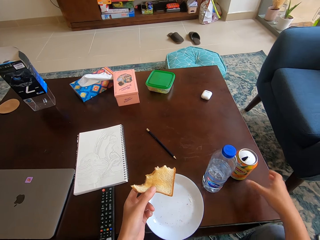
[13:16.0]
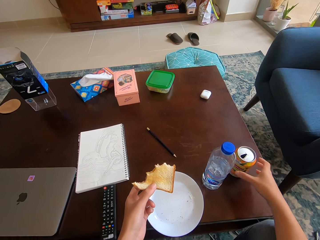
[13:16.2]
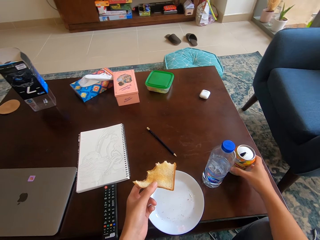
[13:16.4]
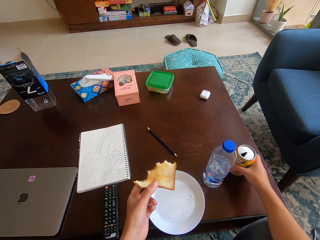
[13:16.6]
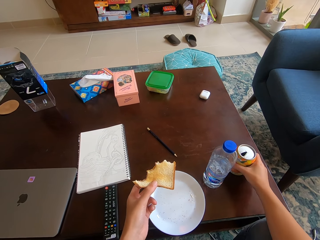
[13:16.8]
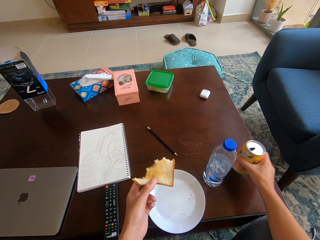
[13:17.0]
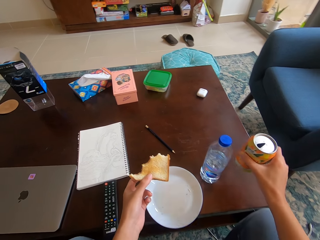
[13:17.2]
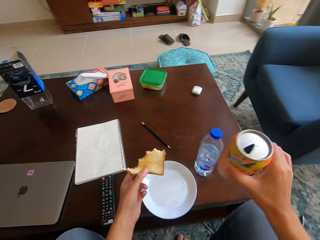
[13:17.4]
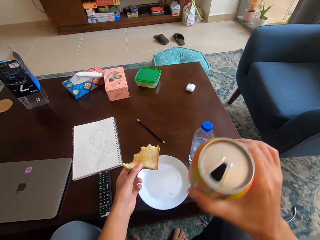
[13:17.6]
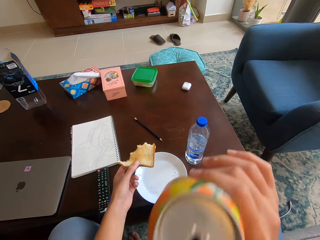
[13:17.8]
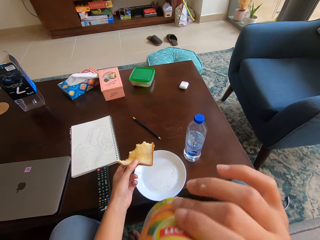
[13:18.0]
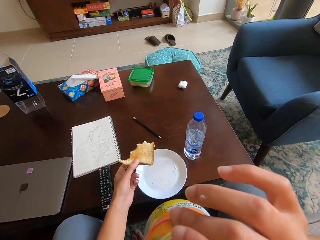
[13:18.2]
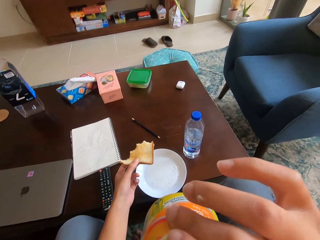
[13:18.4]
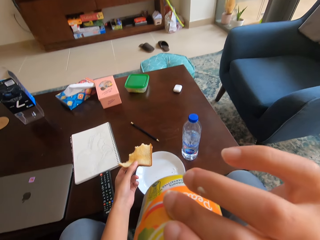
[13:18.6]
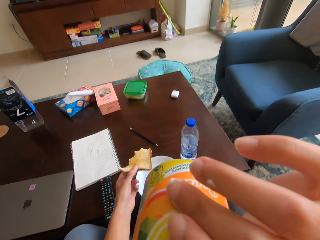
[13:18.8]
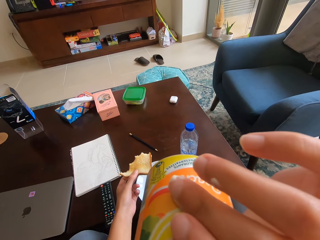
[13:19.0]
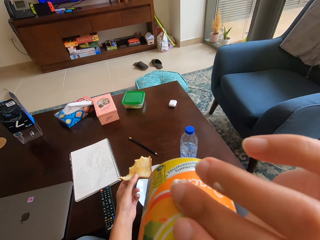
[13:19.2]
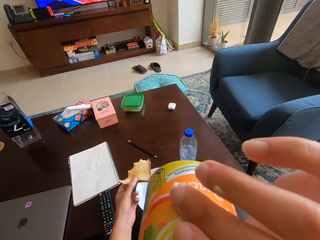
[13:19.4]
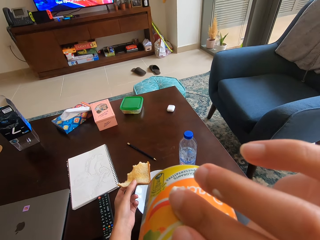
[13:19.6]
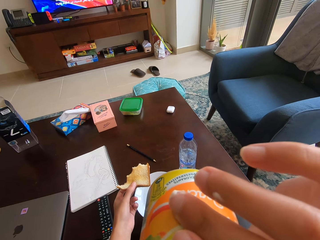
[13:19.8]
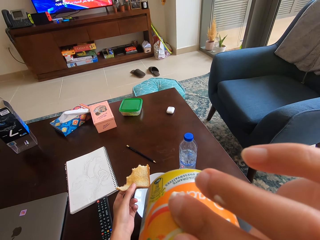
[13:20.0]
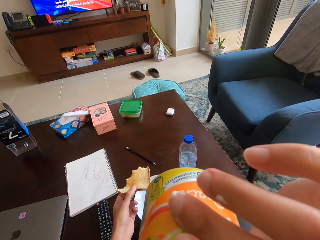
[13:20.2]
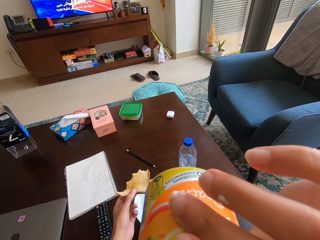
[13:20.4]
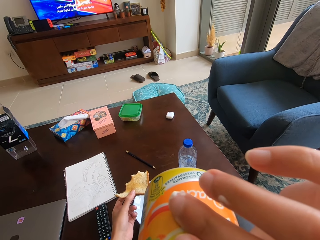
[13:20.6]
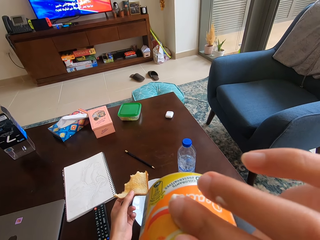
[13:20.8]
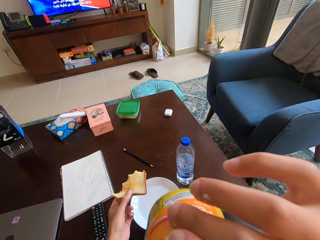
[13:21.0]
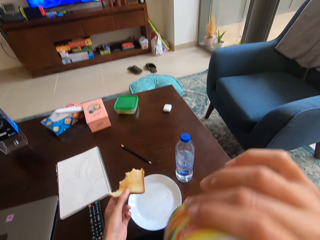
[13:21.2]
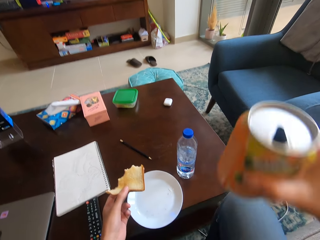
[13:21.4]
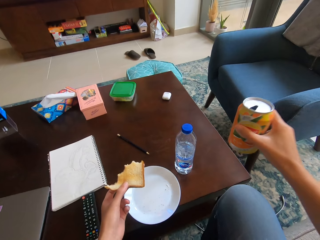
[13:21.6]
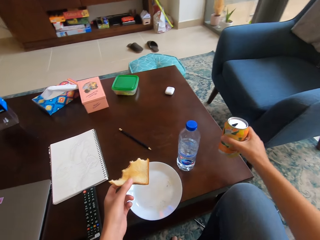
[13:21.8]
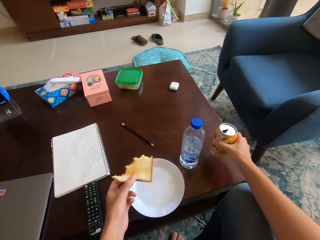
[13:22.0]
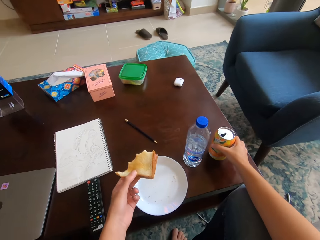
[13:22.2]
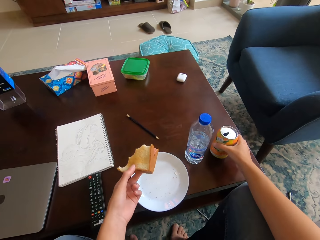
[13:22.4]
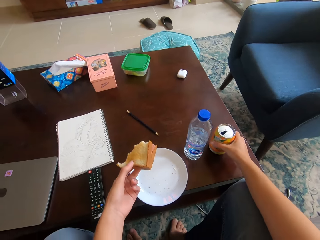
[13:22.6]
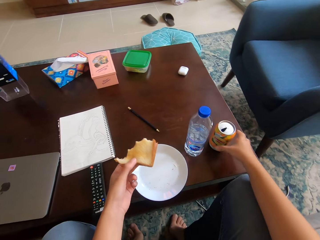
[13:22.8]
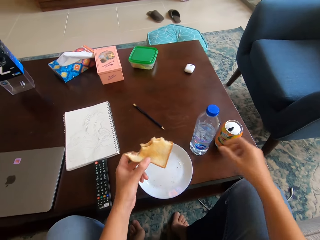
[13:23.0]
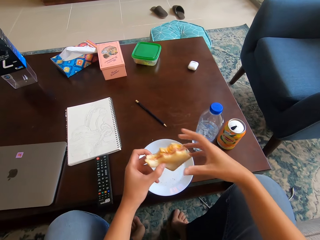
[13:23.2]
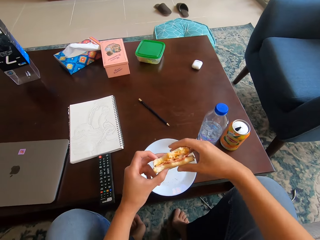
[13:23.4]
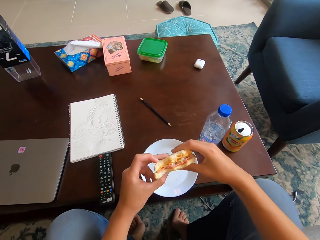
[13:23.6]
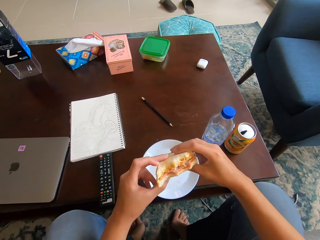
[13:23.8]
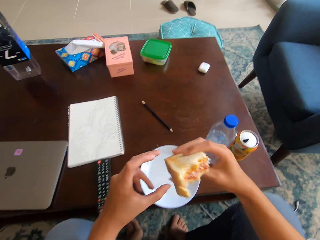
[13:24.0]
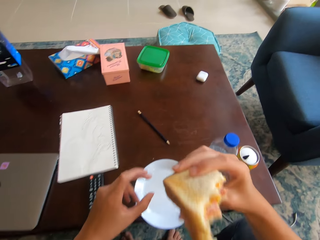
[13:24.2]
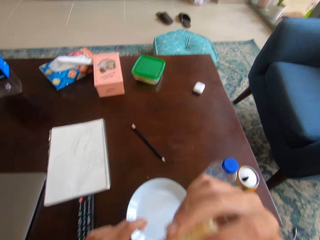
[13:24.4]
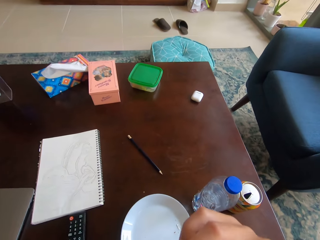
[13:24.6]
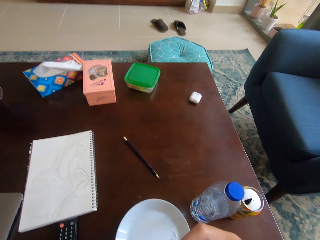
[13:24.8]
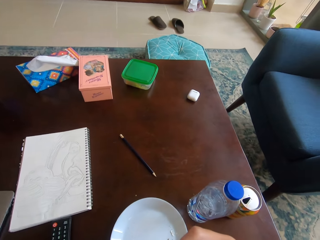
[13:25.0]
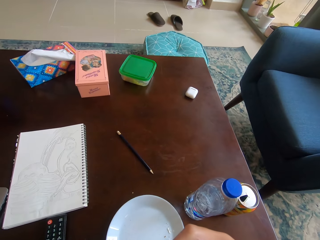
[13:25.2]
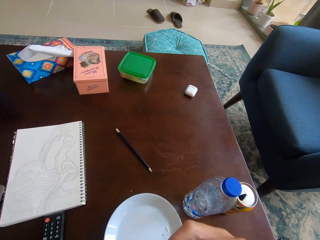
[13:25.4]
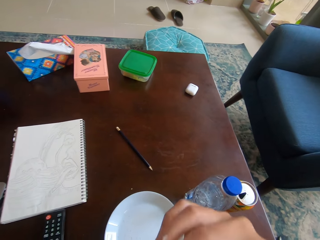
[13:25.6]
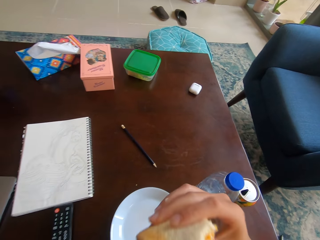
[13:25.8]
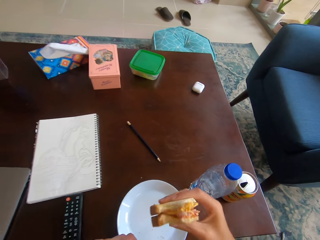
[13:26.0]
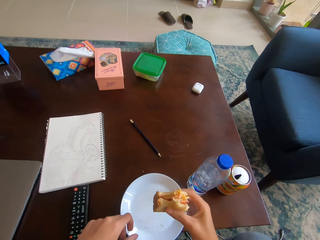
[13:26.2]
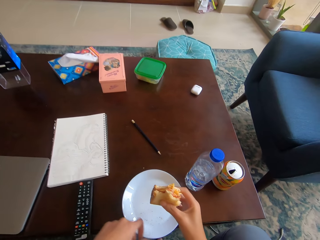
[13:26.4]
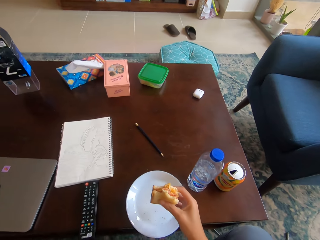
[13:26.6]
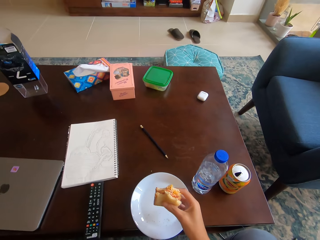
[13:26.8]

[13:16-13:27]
The camera wearer picks up the canned drink or bottle on the table with his right hand. He lifts the canned drink towards his mouth with his right hand. He sips a drink from the bottle. He holds the canned drink on his mouth with his right hand. He puts the canned drink on the table with his right hand. He holds the sandwich with his hands. He lifts the sandwich towards his mouth with his right hand. He bites a piece of bread with the mouth.

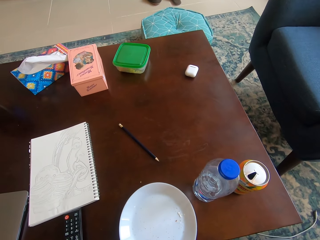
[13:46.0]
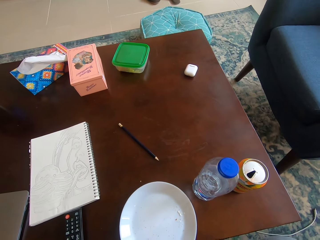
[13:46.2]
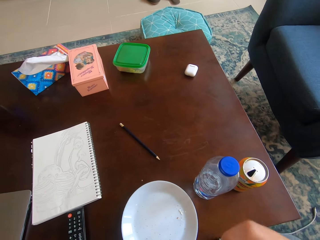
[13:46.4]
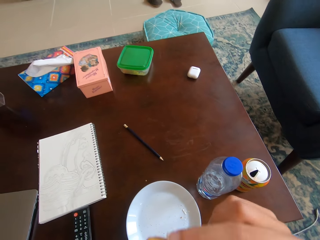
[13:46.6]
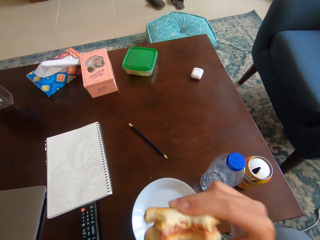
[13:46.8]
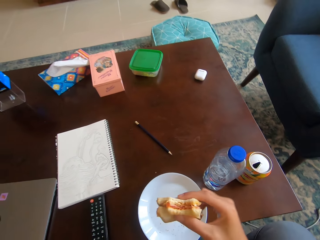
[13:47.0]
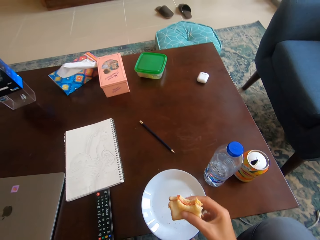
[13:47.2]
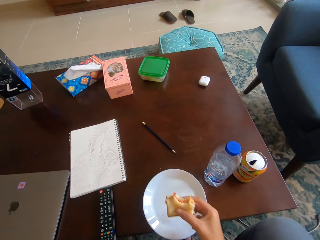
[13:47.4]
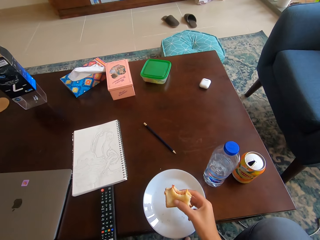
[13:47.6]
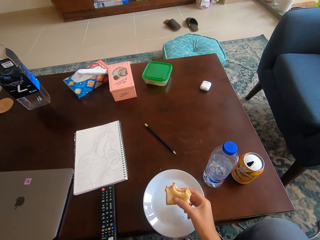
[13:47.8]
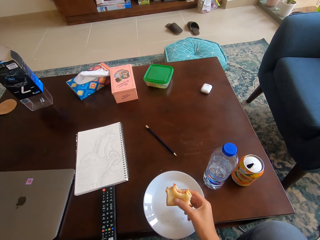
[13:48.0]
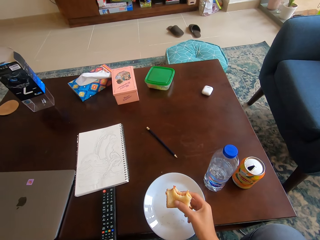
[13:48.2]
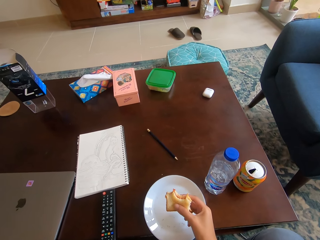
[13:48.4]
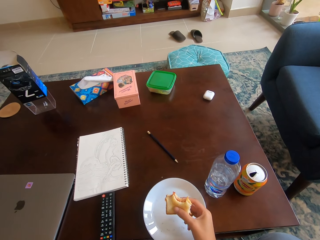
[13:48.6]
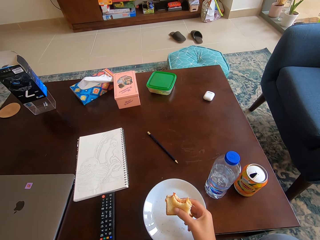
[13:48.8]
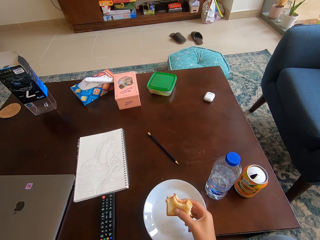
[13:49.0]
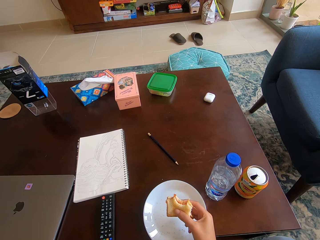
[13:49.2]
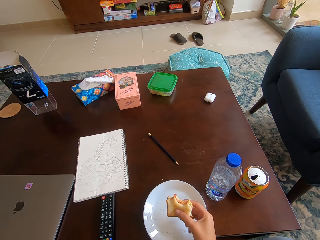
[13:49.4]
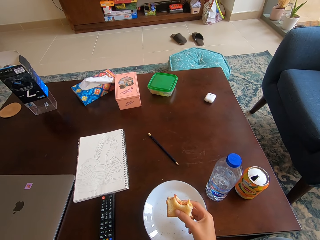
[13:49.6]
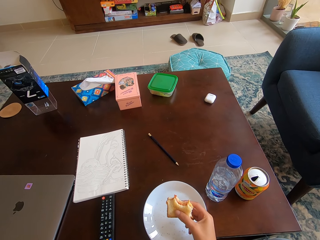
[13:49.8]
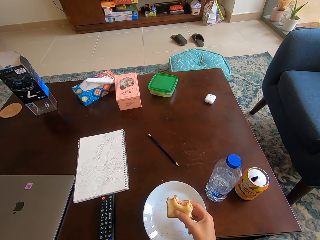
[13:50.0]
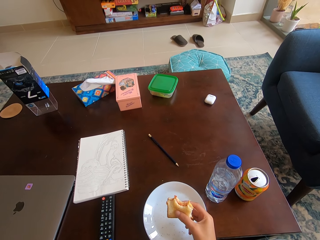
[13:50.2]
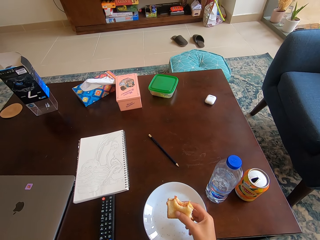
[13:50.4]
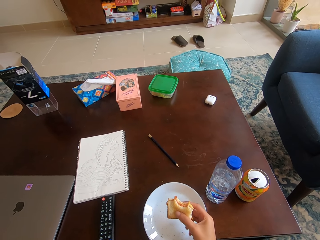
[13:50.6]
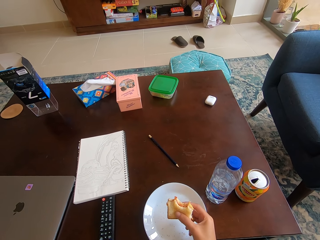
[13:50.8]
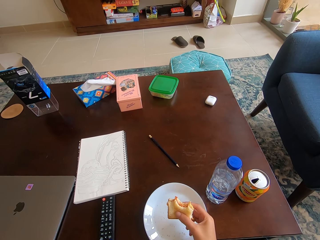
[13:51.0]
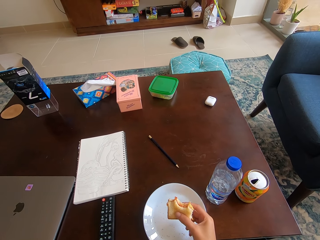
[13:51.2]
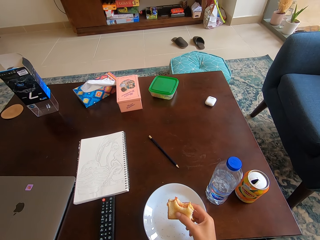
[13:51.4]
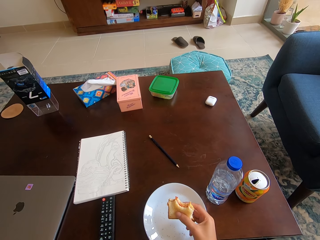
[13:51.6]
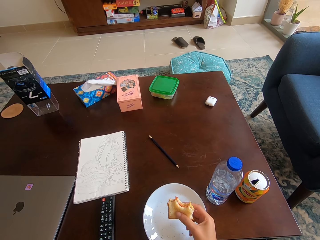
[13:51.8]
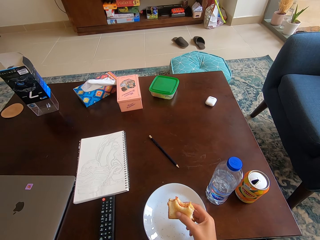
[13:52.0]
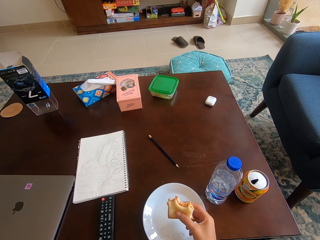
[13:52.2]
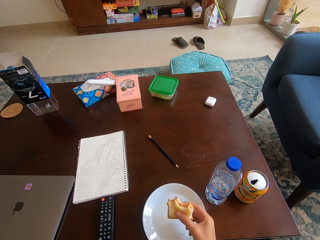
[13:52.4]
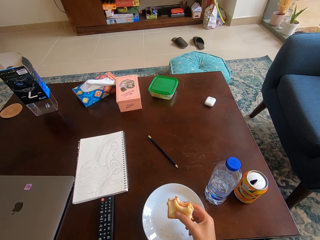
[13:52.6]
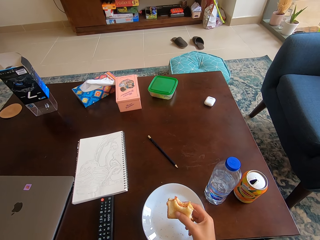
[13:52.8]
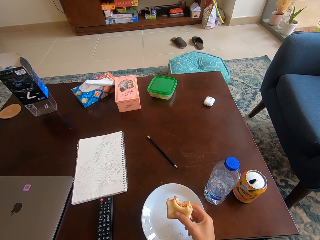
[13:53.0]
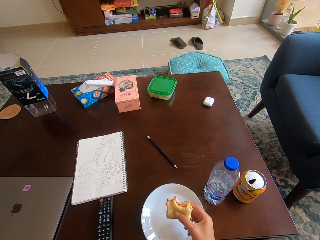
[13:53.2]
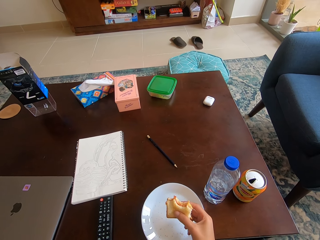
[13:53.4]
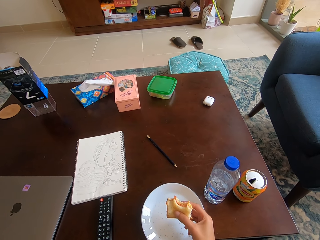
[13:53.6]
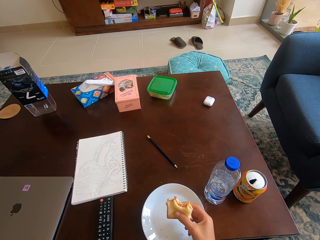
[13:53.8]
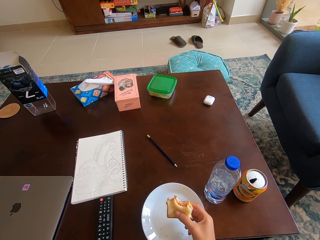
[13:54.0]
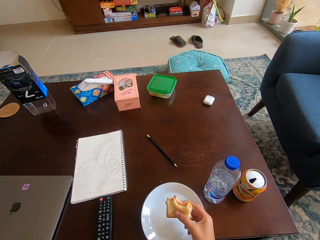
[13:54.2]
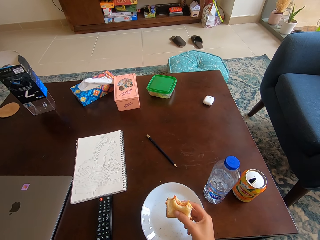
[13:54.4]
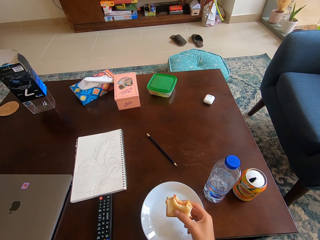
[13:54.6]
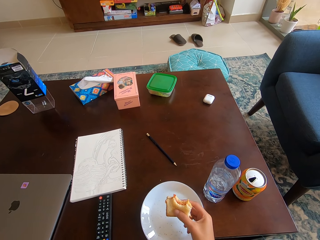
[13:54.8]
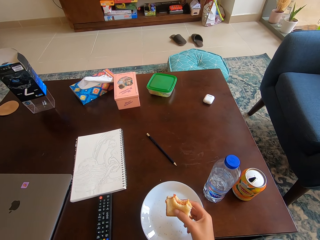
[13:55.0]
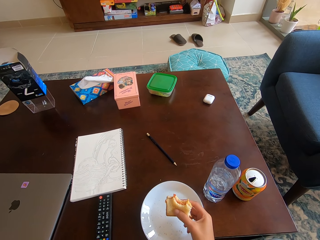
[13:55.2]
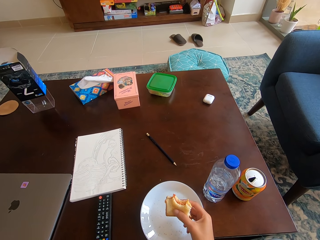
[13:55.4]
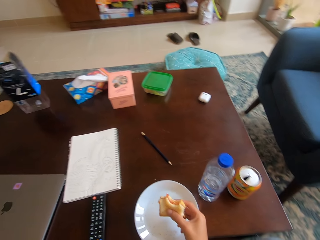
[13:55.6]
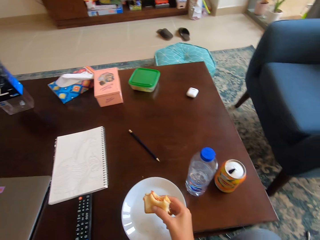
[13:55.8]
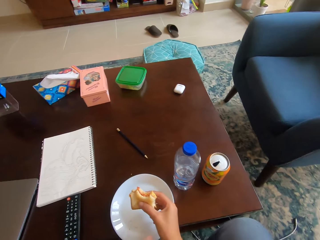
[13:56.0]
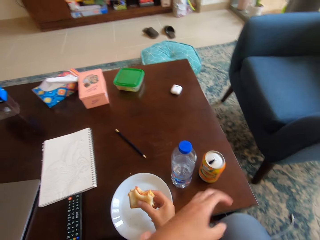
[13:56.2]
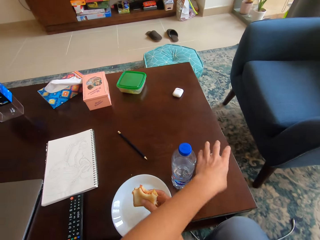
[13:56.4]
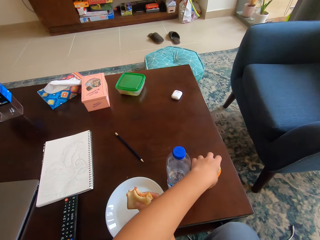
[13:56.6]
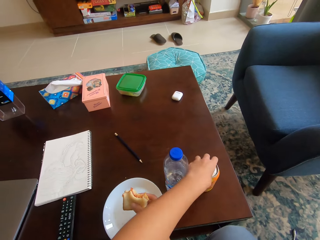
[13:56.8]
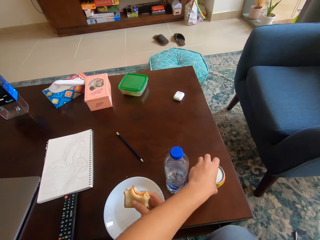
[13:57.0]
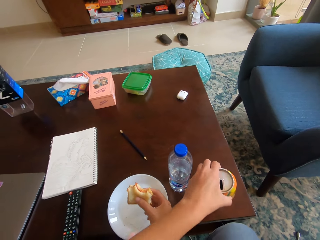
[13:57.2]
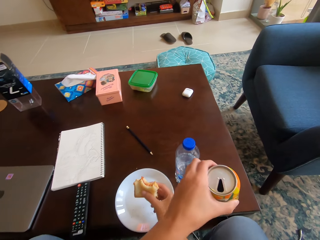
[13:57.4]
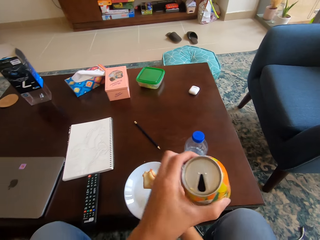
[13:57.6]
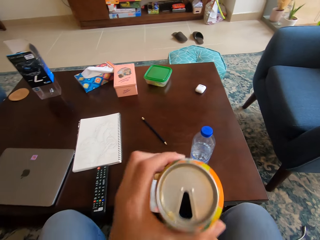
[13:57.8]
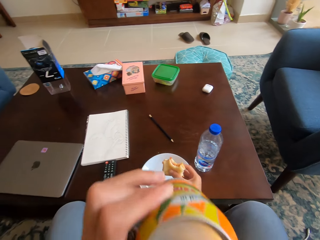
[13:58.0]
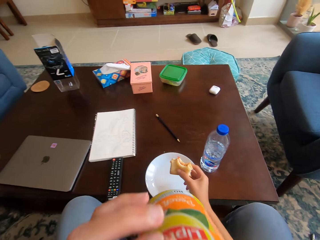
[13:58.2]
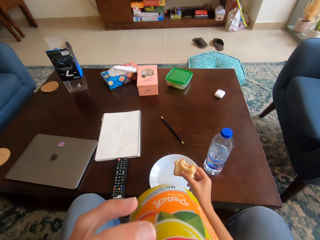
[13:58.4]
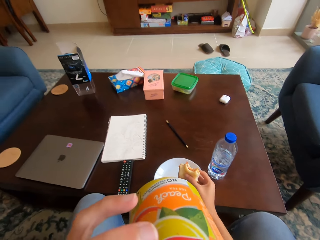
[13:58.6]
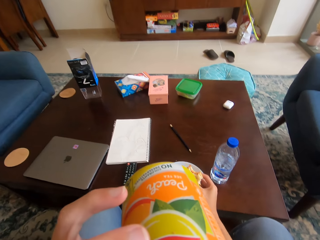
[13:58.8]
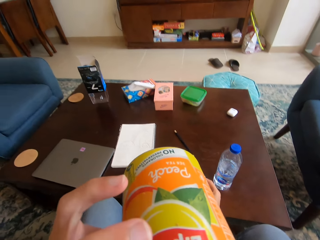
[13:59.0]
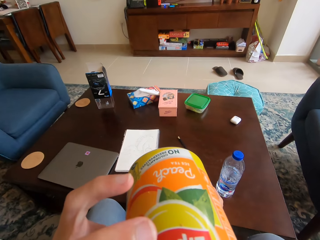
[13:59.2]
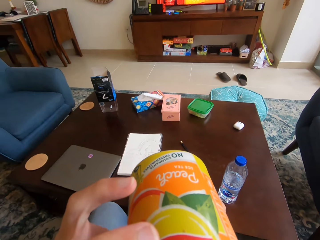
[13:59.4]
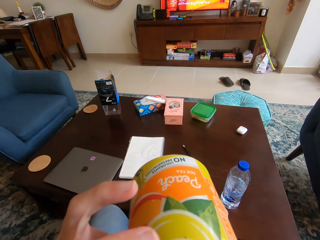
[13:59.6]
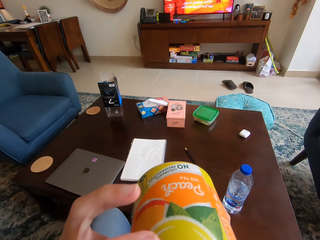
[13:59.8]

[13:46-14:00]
The camera wearer holds a piece of bread with a hand. She looks around a room. She picks up a can drink or bottle on a table with her left hand. She raises the can drink toward her mouth with her left hand. She sips a drink from the bottle.
